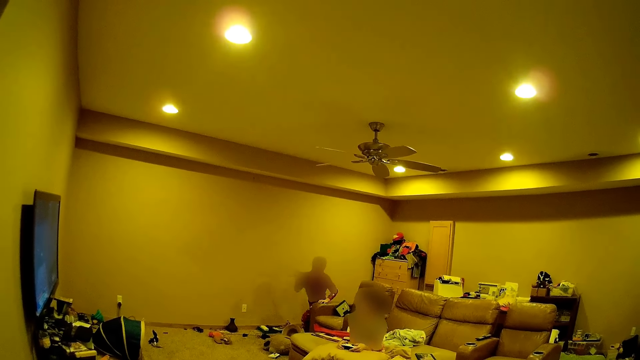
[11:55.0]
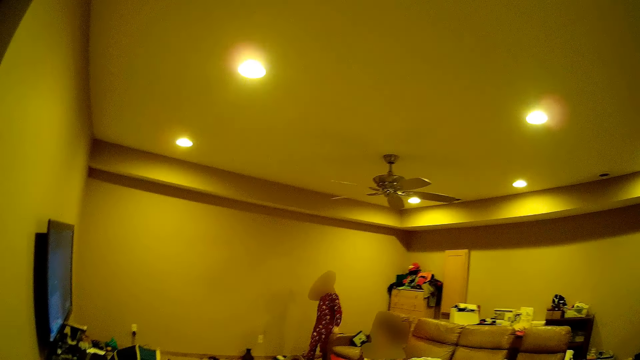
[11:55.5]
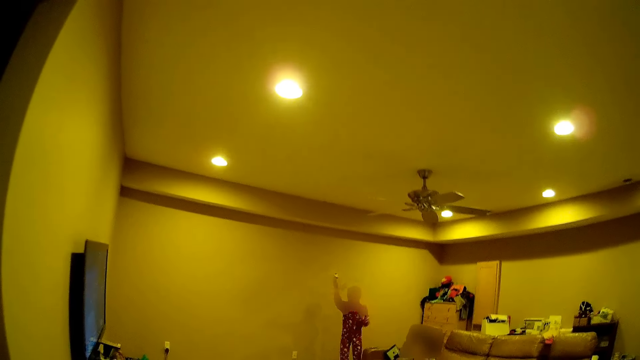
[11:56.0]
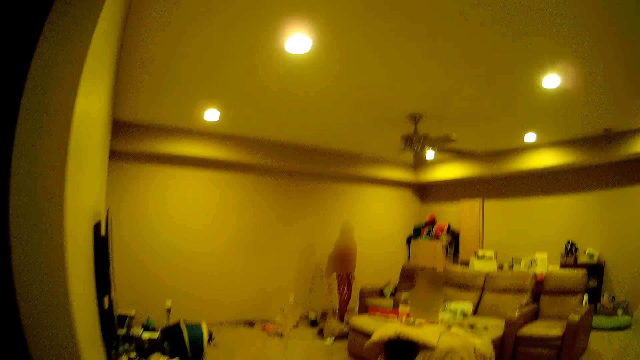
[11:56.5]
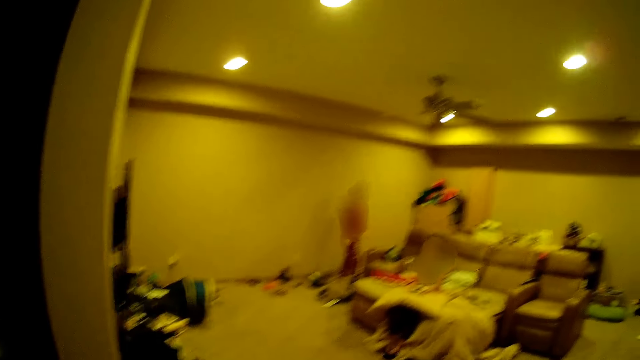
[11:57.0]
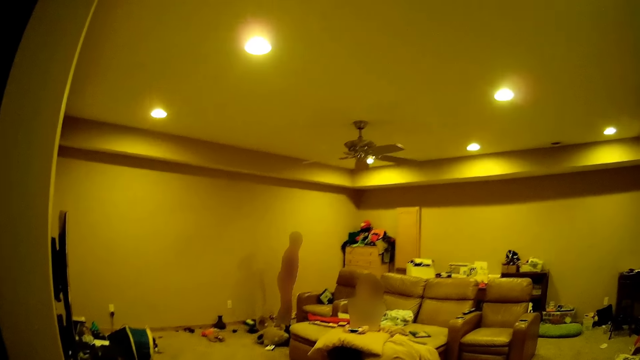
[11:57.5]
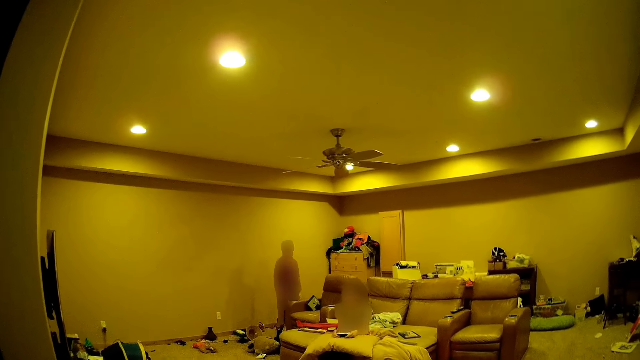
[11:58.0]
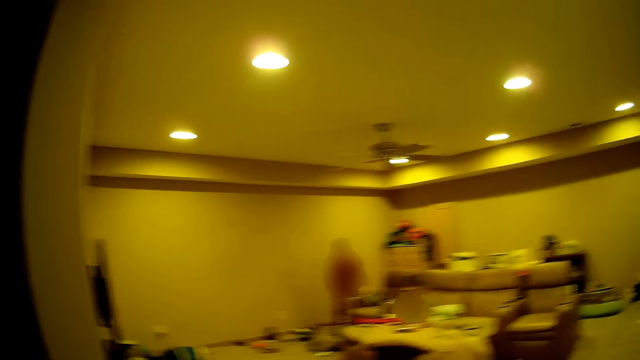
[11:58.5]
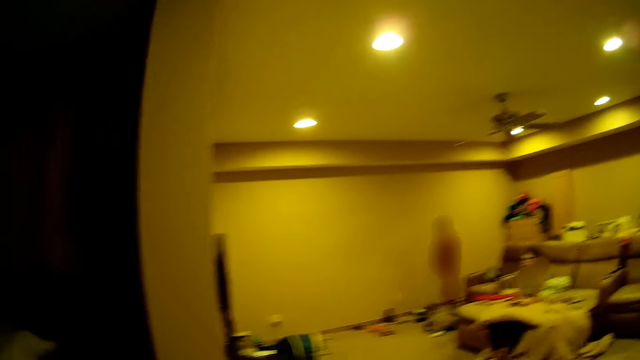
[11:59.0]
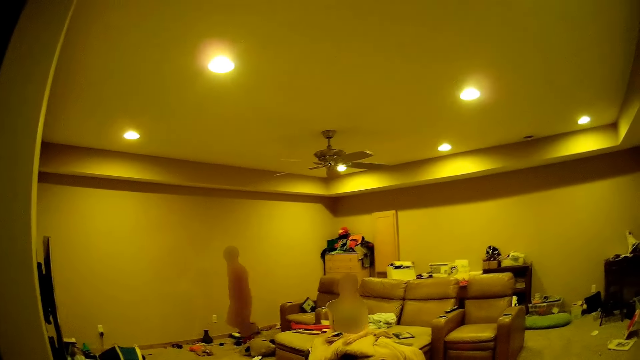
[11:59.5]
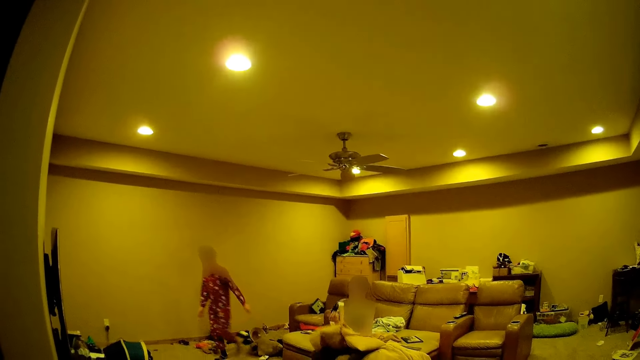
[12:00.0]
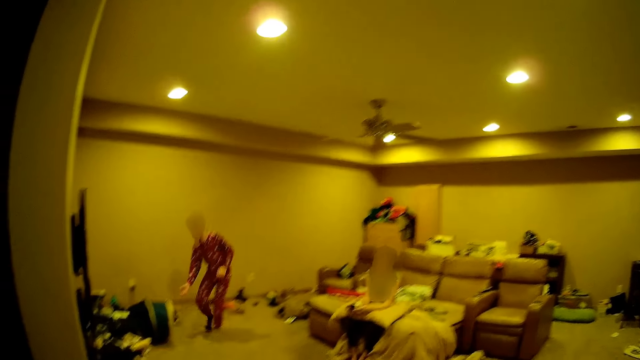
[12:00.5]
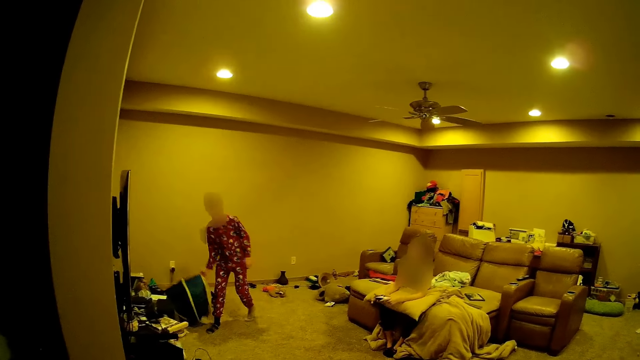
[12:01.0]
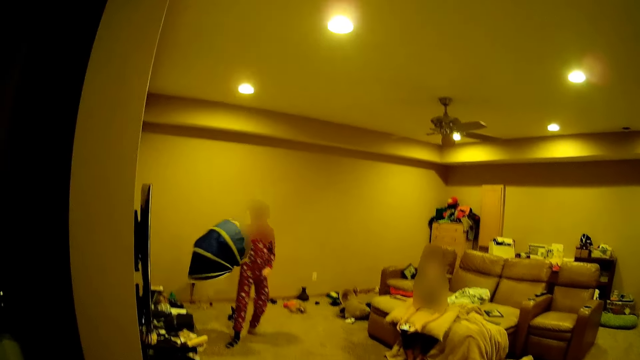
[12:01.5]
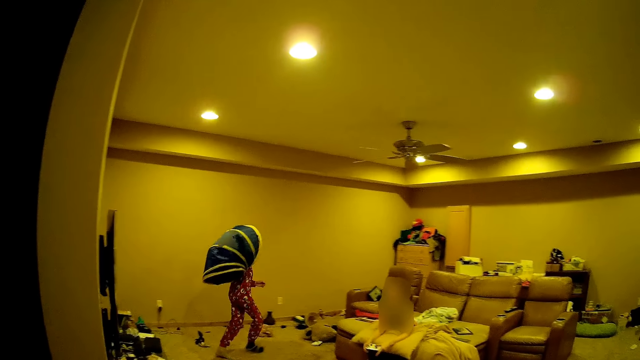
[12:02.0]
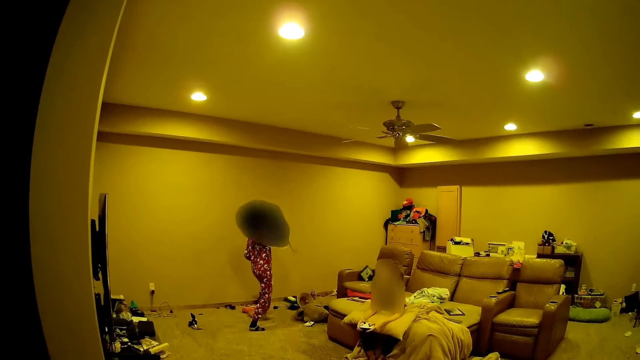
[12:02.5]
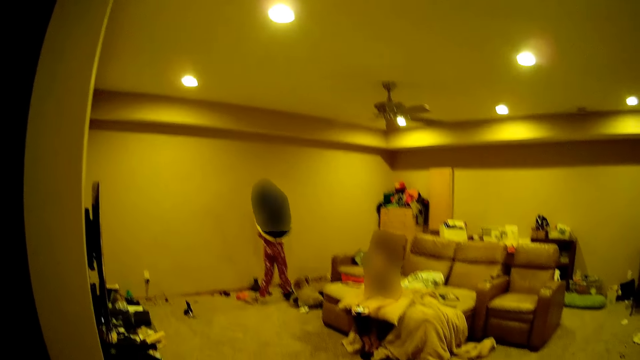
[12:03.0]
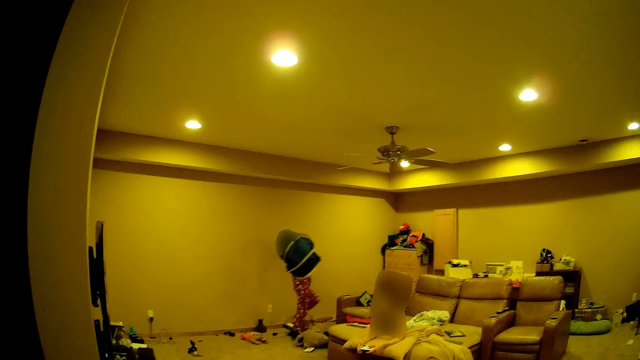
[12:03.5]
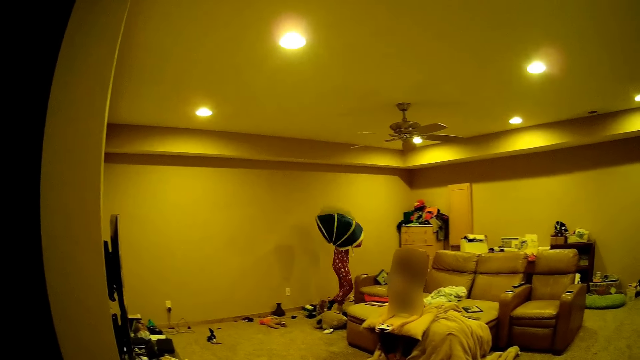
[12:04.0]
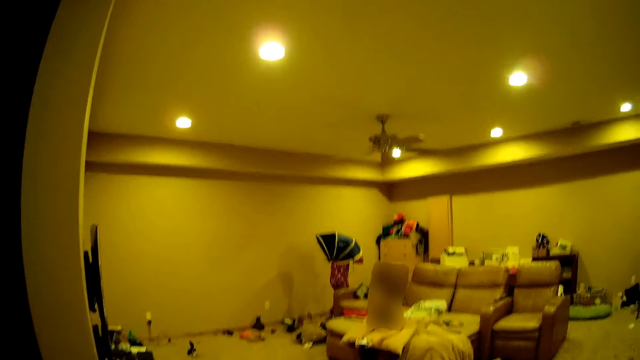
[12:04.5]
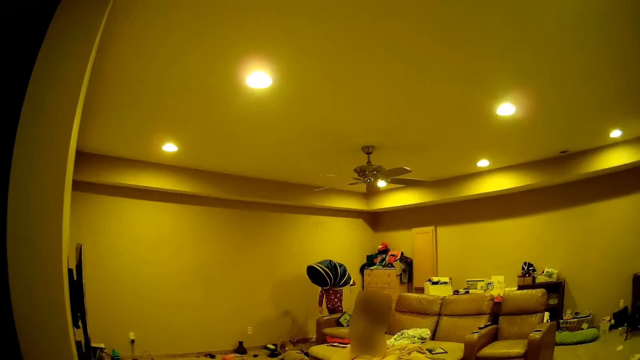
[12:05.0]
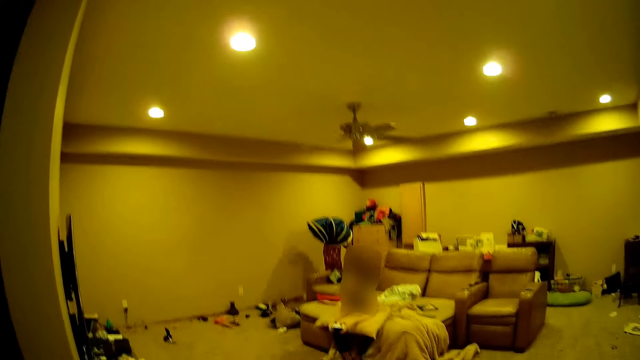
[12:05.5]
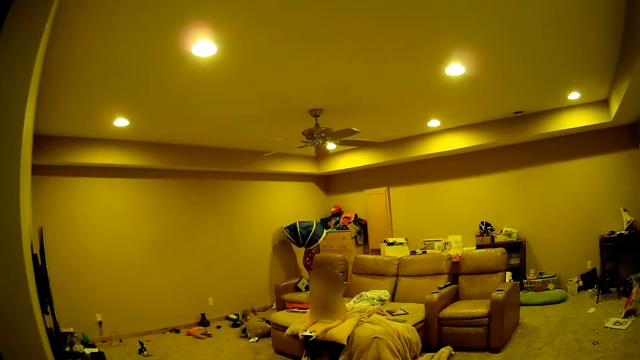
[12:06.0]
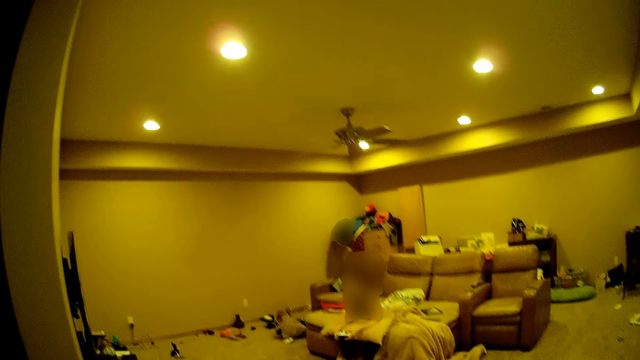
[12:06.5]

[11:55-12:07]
A boy throws a toy plane at the camera wearer. The boy walks across the house, picks a bag on the floor and carries the bag around the house.

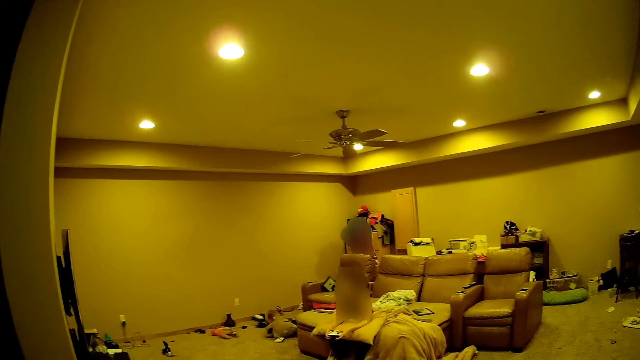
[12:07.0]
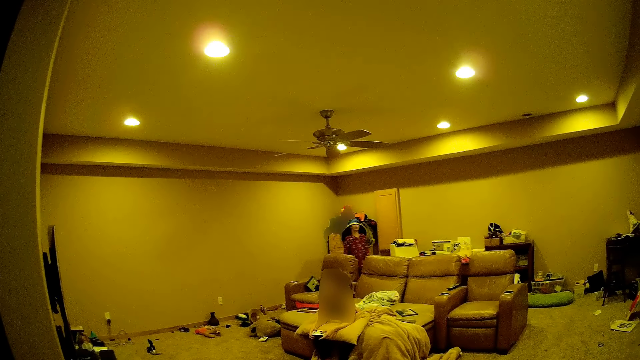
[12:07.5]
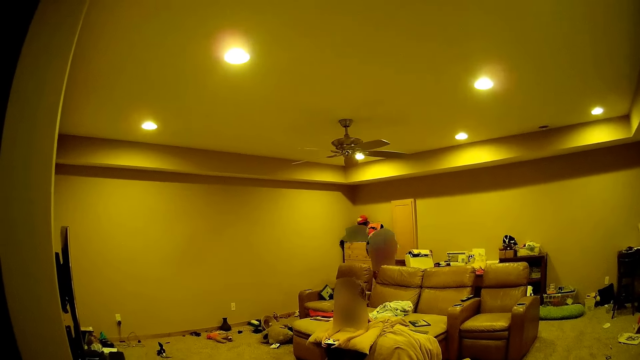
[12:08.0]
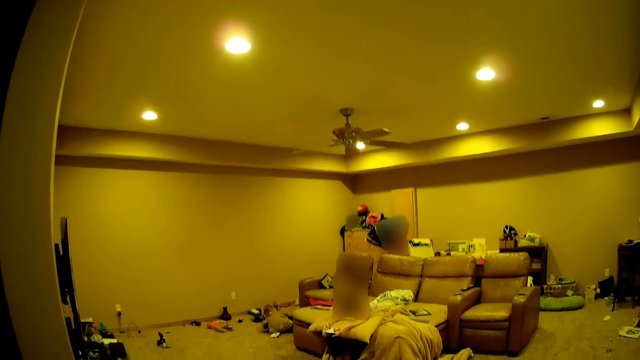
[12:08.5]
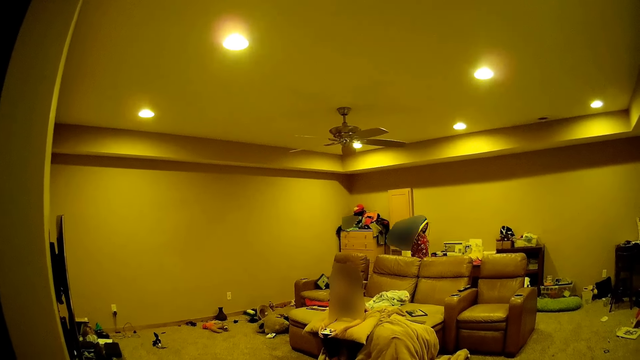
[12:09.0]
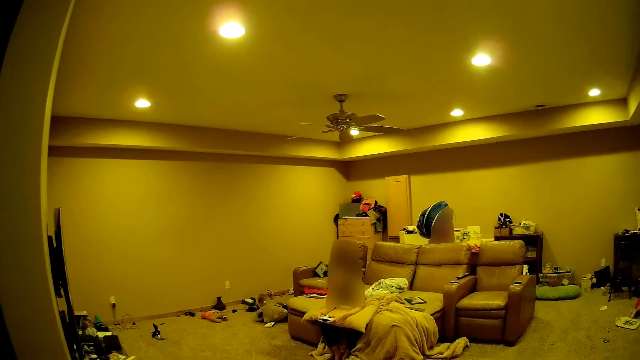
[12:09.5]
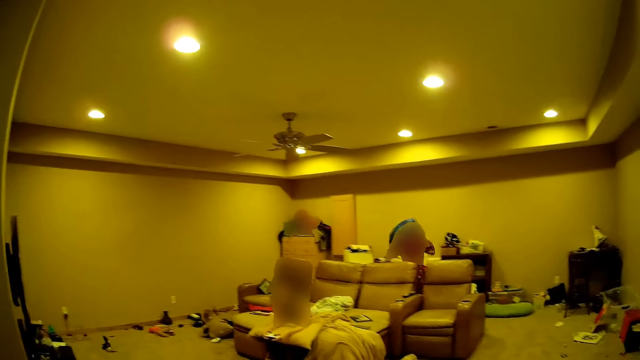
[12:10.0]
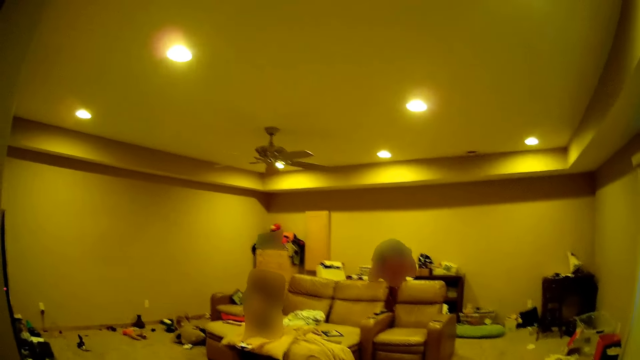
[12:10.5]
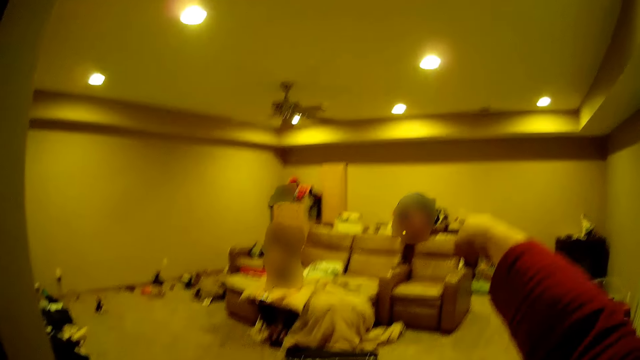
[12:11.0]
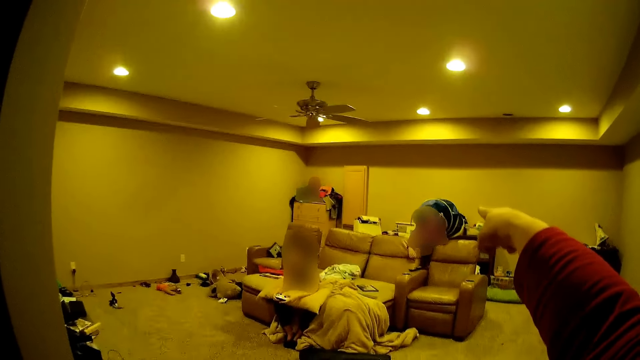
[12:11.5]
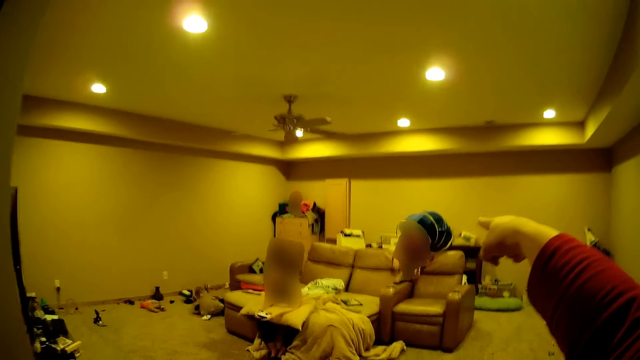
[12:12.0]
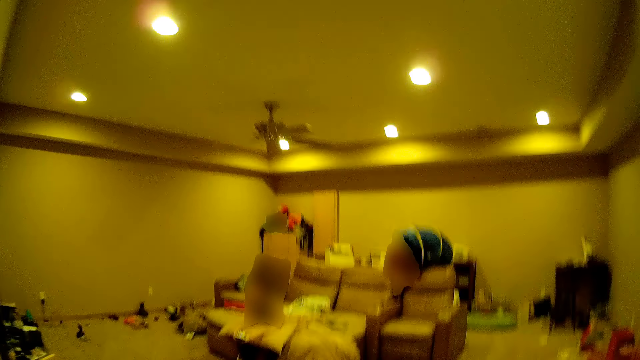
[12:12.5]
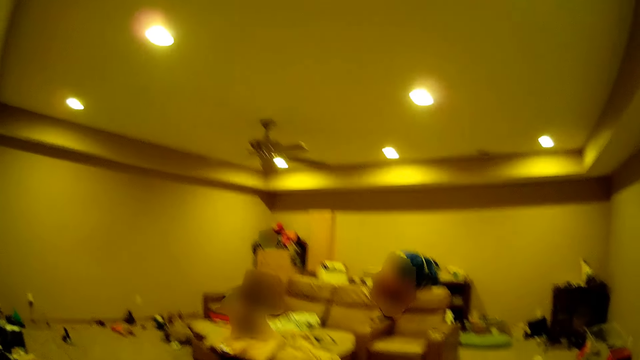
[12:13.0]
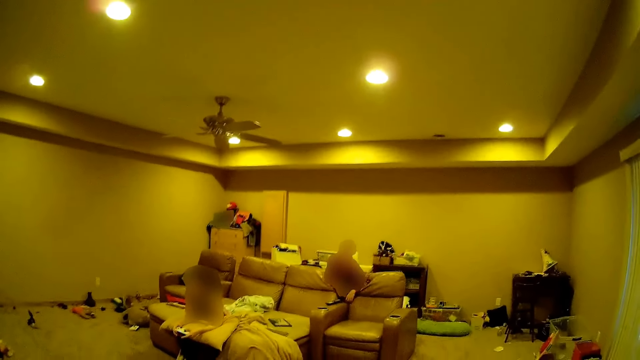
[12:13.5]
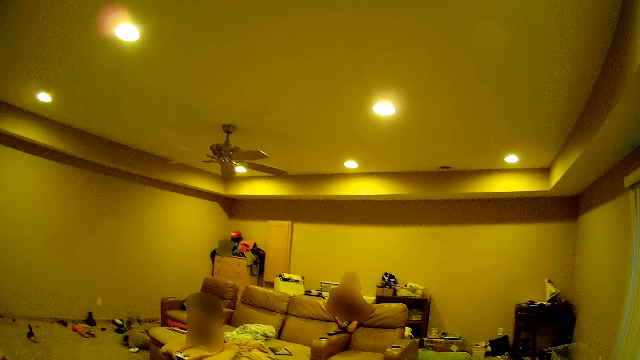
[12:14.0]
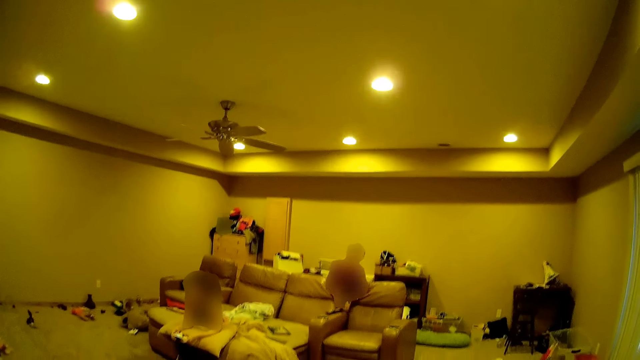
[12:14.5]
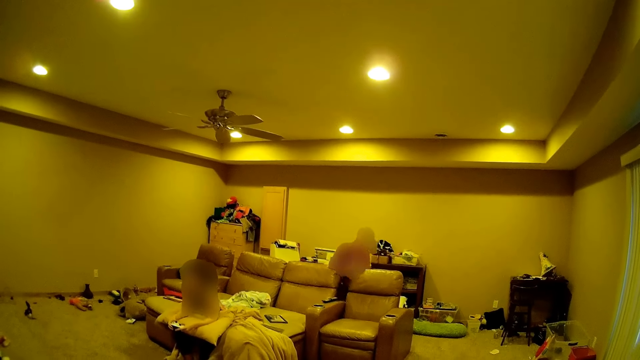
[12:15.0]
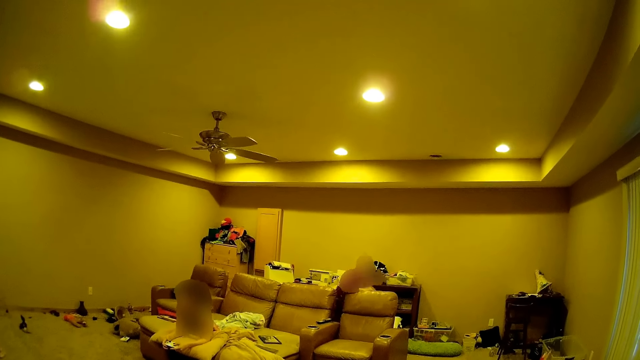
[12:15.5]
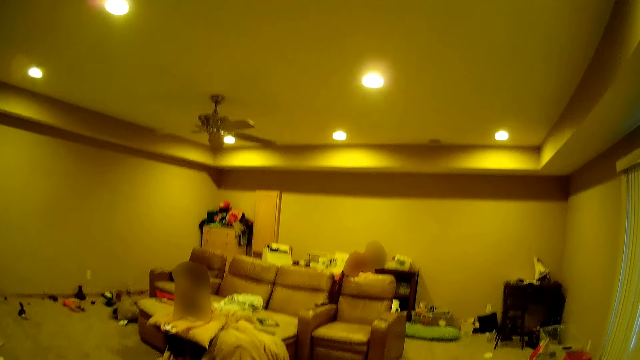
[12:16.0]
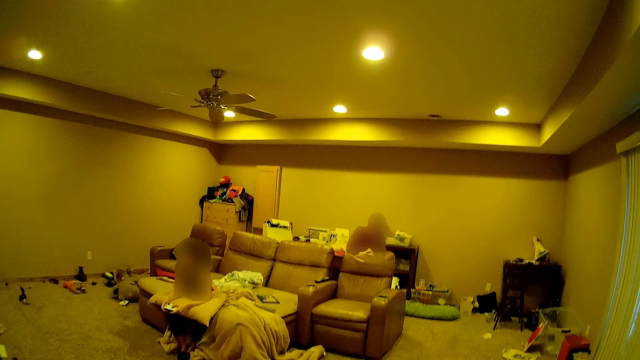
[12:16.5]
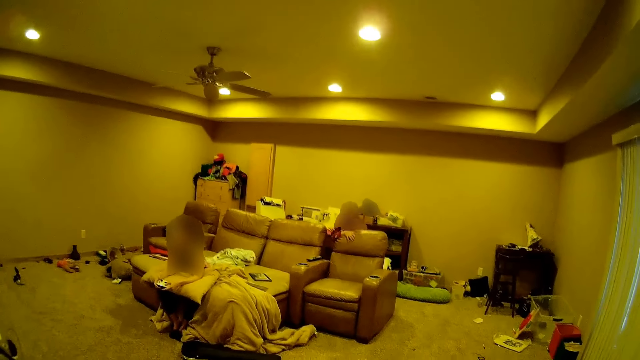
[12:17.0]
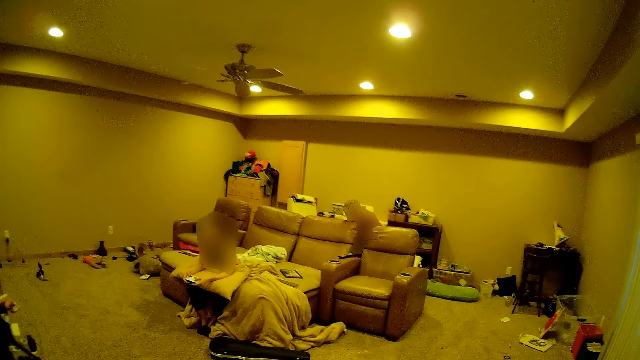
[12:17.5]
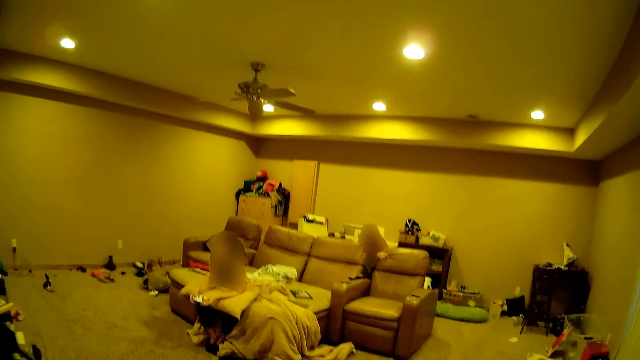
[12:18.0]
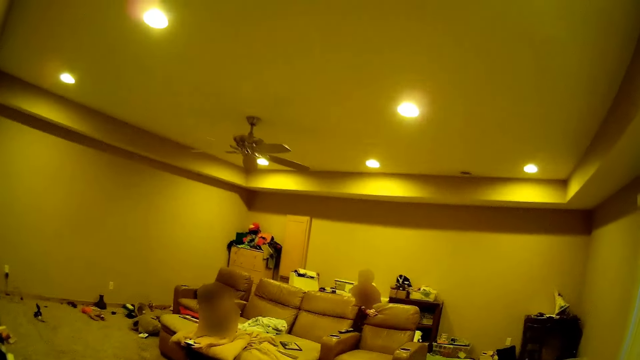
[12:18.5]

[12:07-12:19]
The camera wearer points at the boy with the right hand. The boy drops the bag. The boy moves back and forth.
